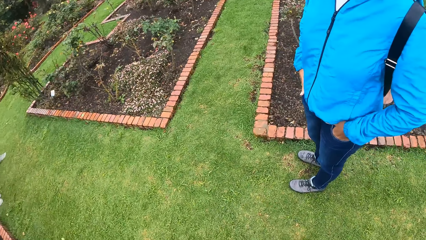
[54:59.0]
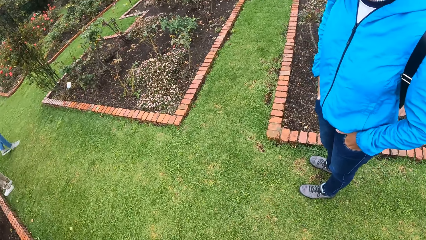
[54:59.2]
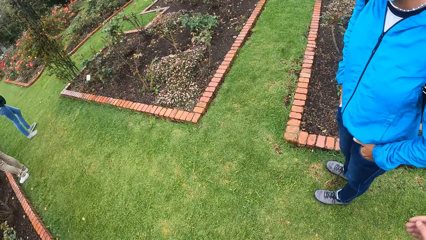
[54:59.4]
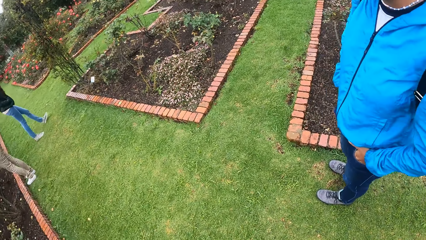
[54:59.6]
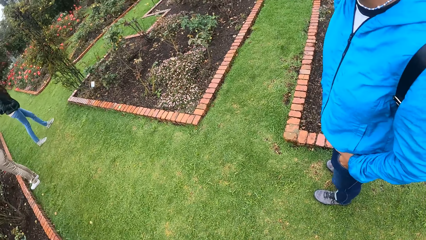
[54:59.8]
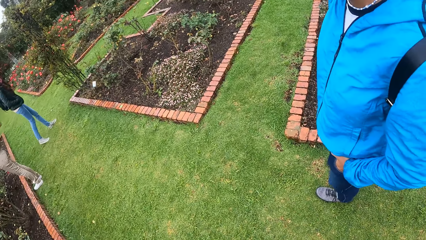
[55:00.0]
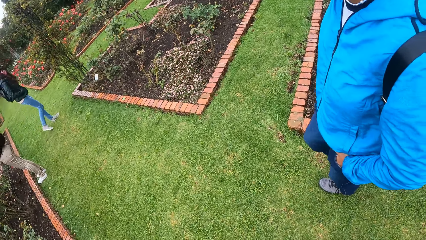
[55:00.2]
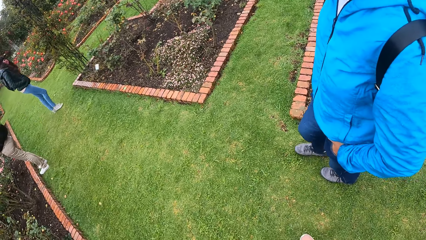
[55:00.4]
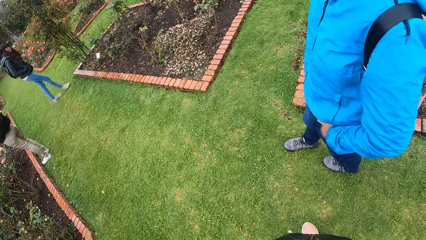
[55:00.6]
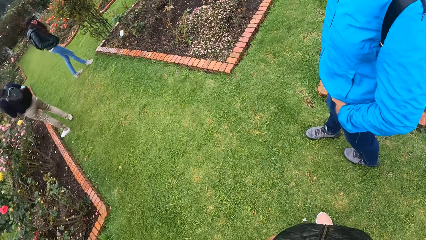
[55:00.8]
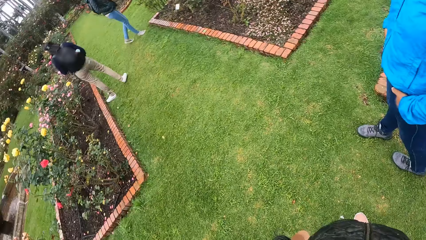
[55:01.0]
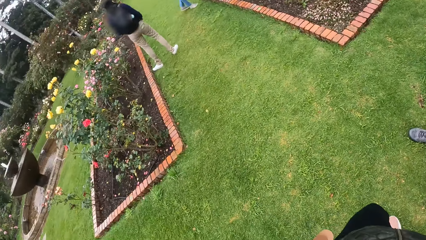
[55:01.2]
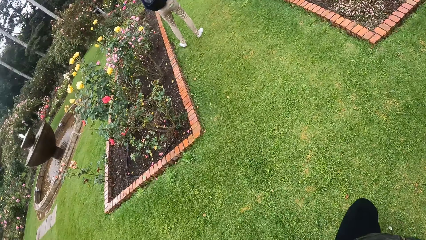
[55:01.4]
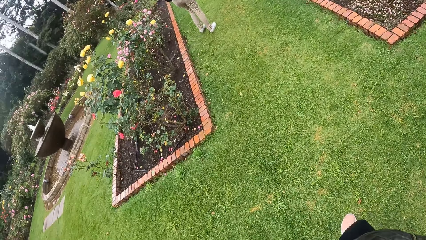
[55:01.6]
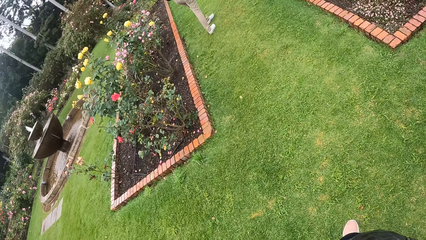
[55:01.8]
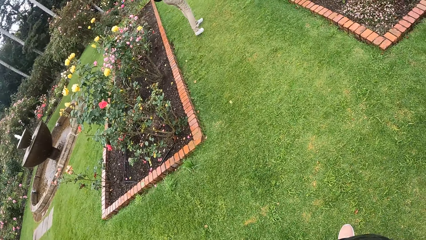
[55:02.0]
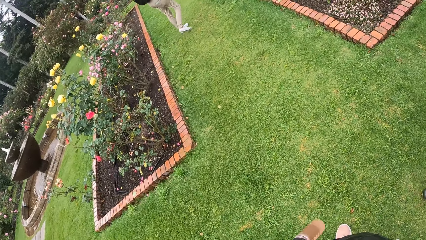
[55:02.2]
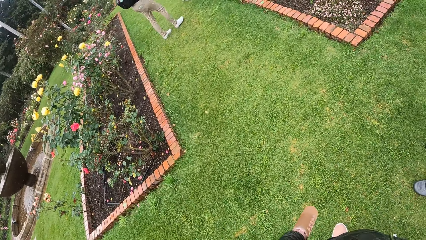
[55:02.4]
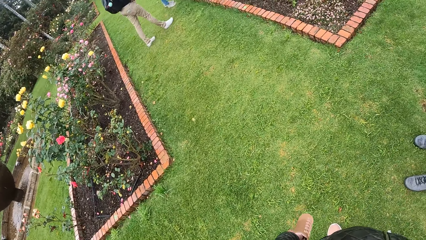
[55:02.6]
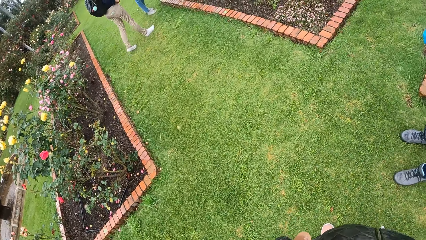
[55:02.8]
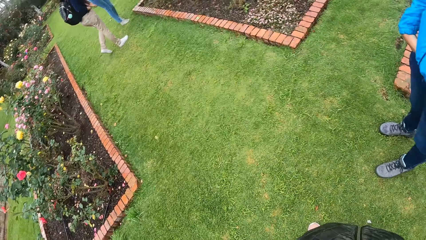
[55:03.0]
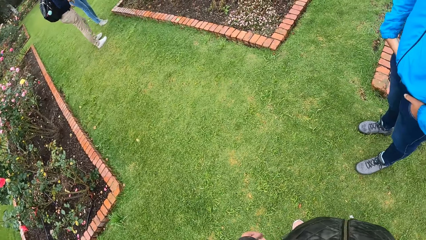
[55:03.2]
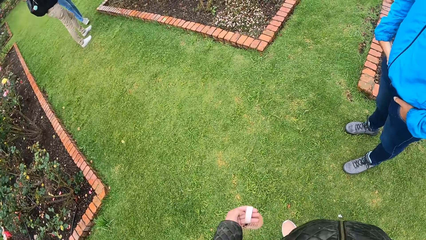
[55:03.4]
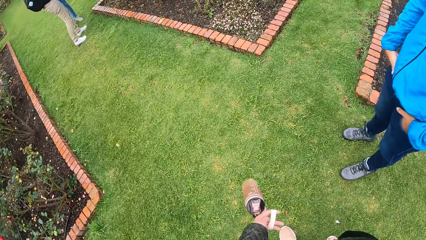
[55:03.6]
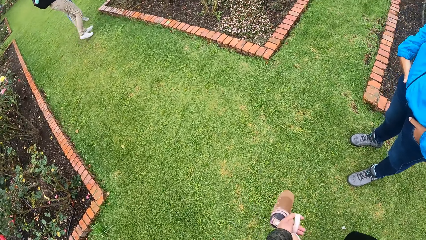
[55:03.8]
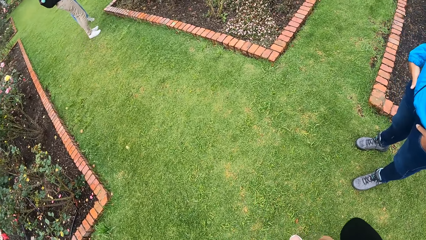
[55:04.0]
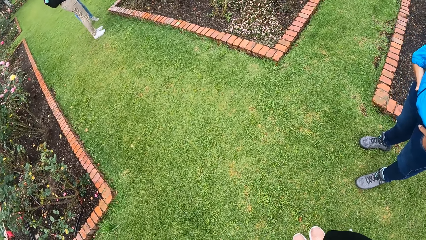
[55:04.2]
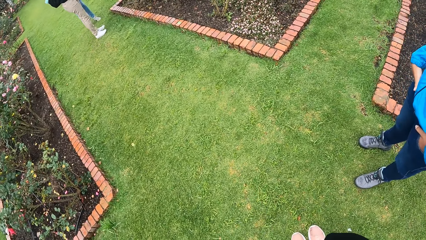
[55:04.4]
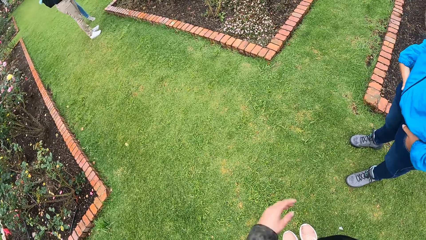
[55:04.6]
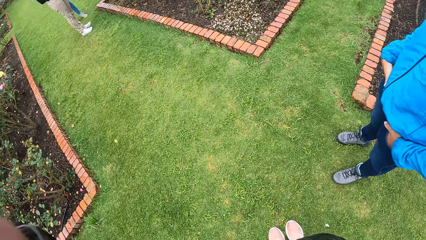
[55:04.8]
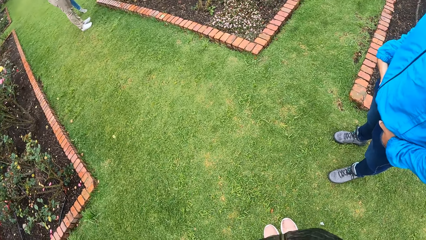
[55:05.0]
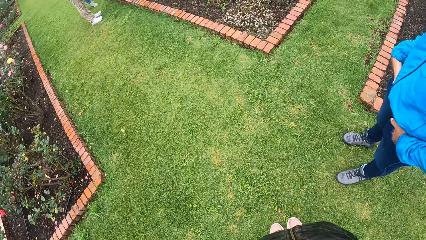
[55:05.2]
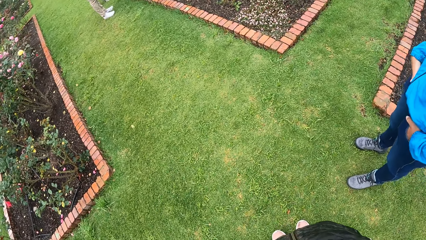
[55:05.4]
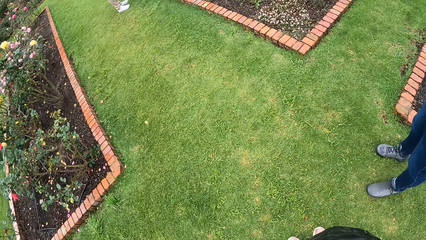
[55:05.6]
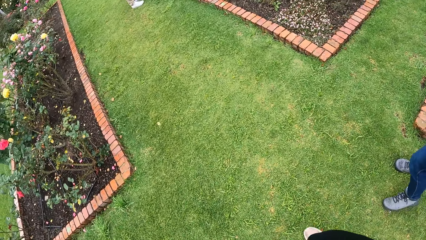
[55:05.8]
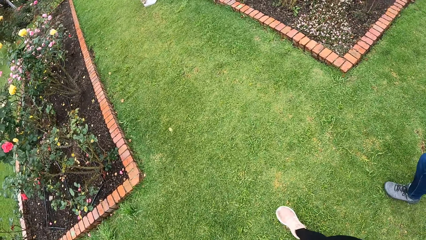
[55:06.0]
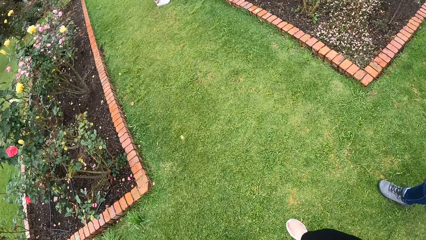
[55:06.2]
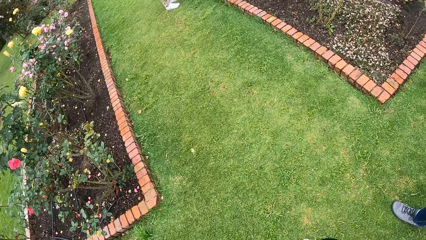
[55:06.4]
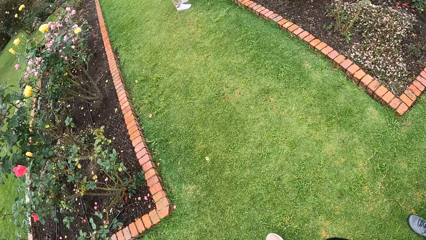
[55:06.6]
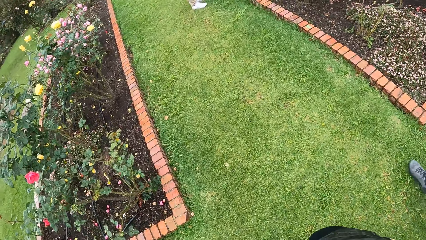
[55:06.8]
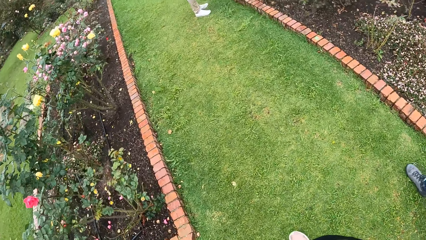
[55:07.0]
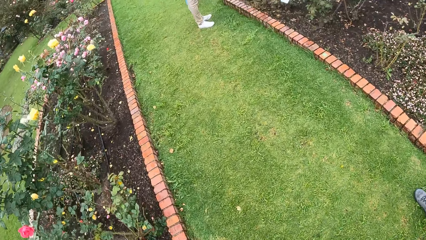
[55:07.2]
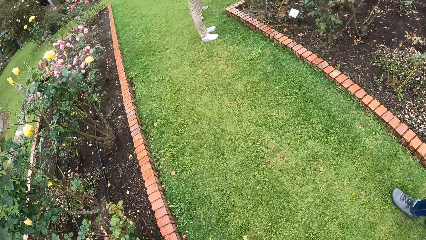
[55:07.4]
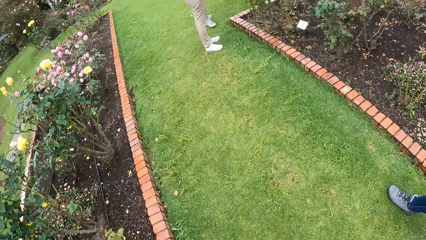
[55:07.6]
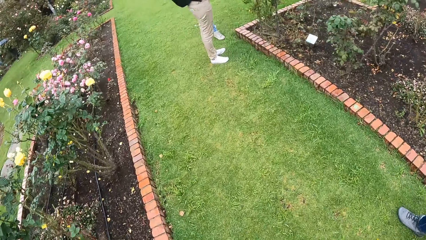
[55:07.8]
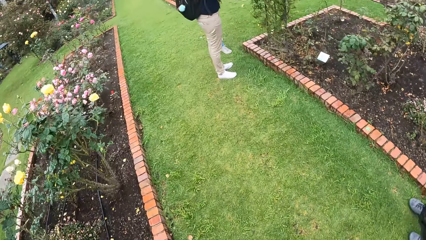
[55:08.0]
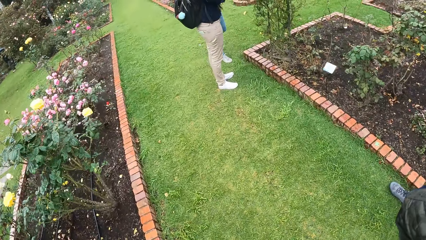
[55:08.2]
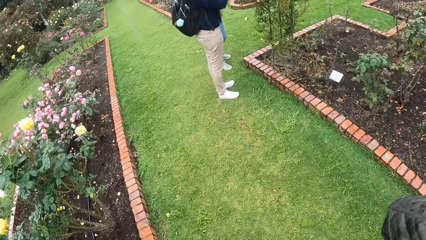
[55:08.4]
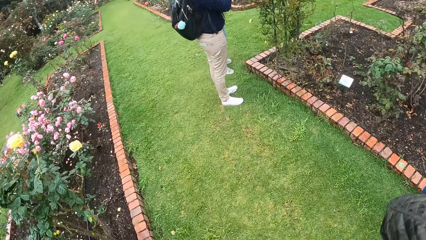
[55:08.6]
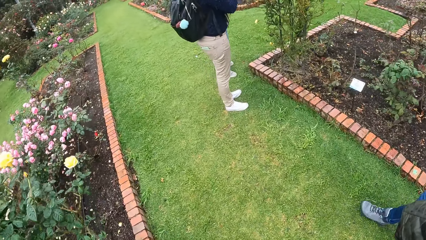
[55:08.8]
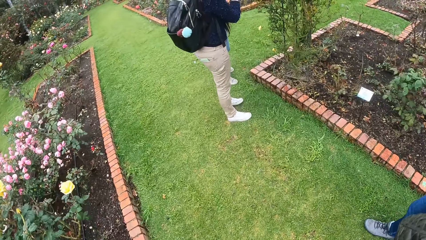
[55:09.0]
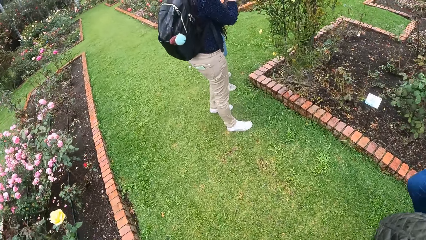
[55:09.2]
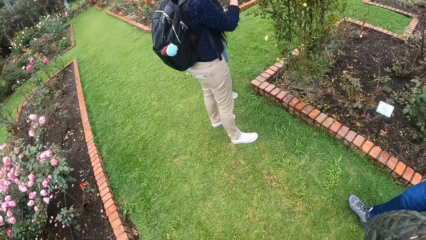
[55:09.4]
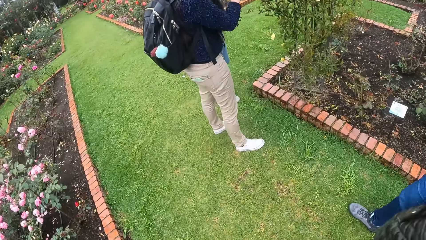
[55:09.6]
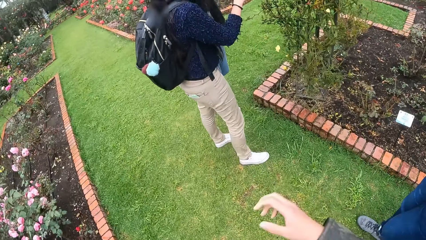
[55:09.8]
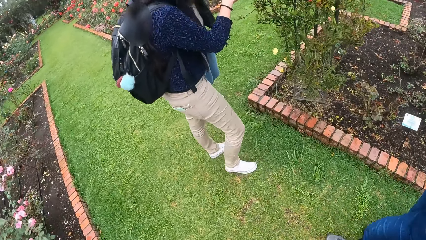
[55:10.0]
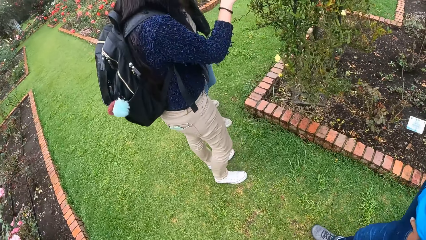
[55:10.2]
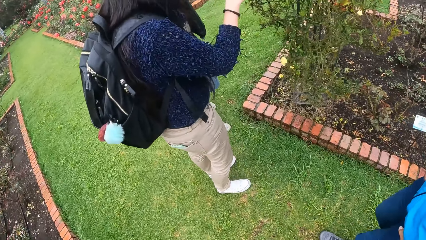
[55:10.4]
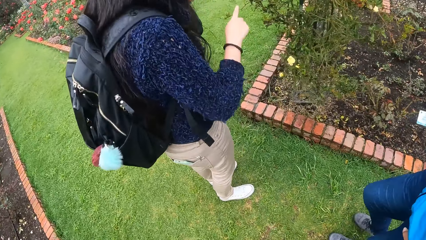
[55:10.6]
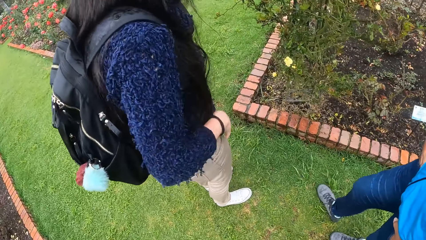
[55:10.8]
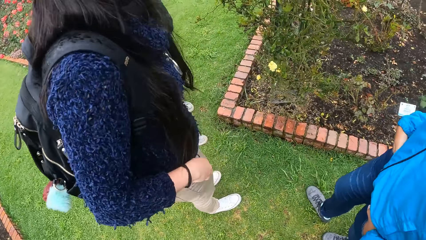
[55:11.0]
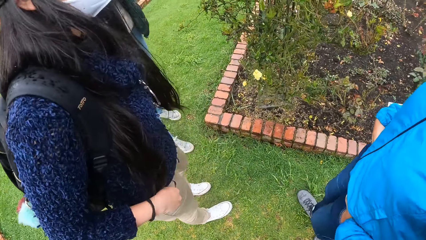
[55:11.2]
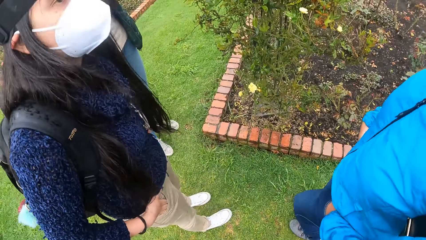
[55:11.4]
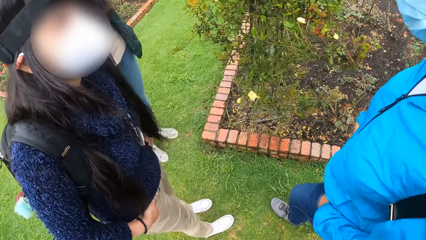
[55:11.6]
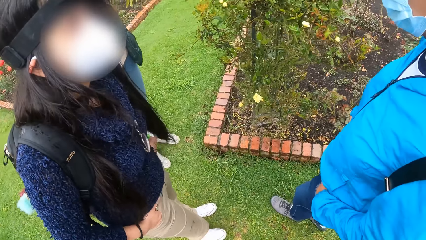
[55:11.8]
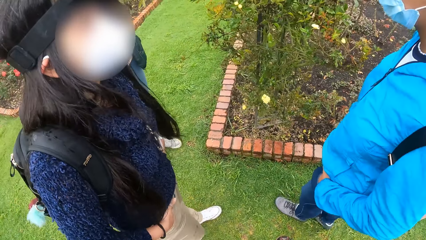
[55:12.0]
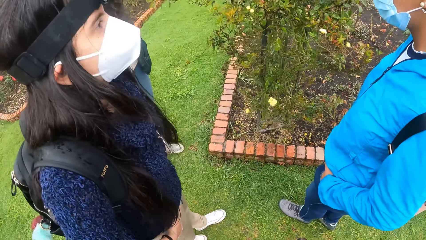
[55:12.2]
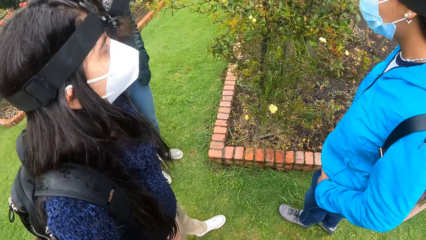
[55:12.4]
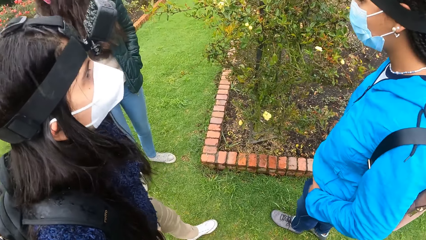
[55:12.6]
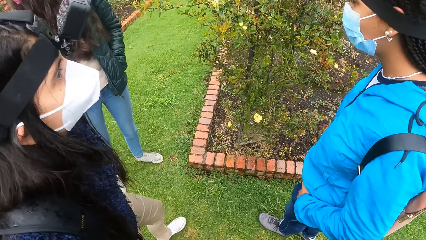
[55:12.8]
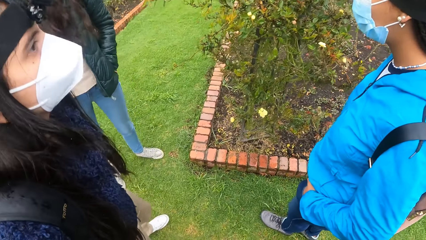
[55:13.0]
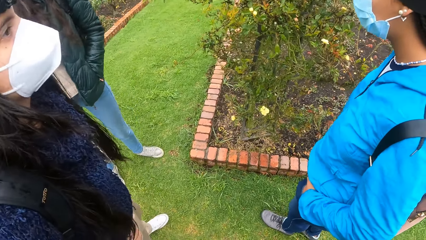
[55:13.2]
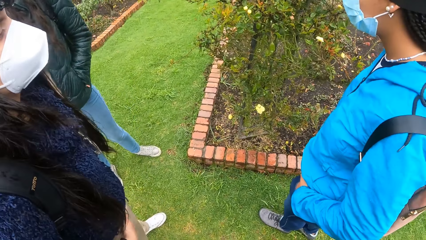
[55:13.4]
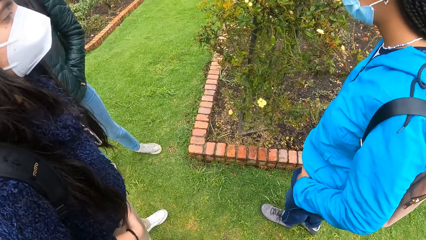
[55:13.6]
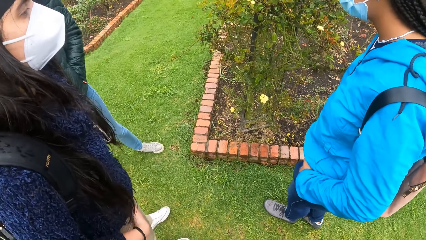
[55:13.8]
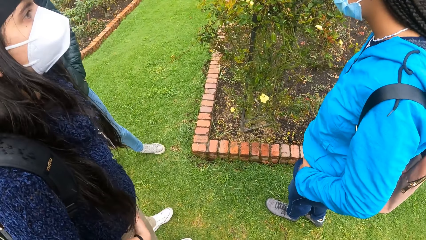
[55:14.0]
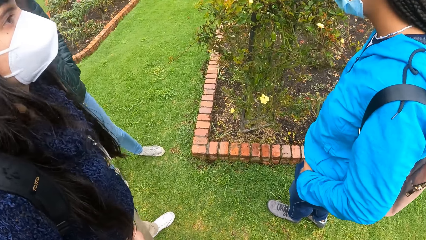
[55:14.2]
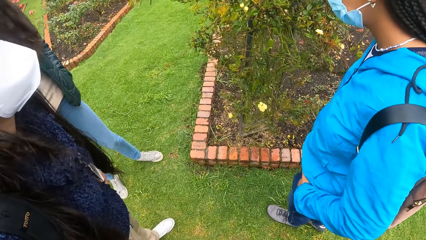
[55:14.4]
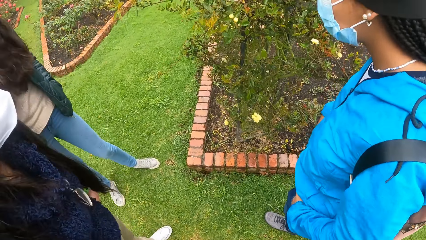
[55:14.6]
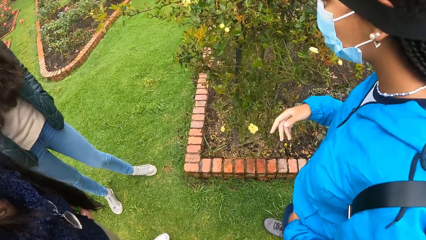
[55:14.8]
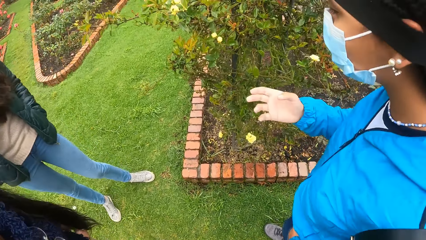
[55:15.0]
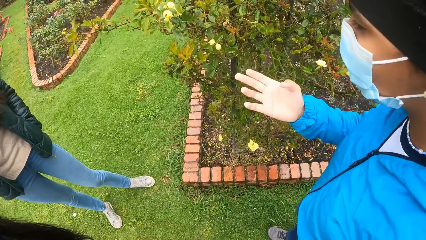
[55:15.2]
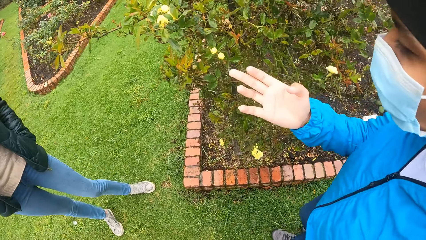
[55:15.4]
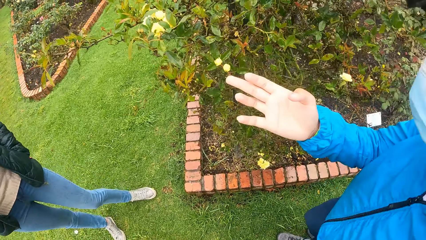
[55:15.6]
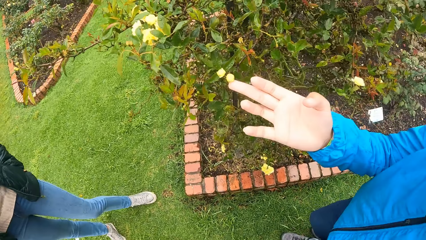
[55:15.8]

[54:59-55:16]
A woman puts her hands in the pocket. The camera wearer looks around. Another woman moves the bottle with the left hand and moves her hand. The camera wearer does something. The two women move around. The two women and two other women interact.
